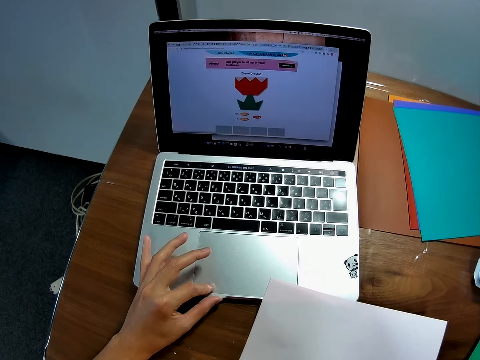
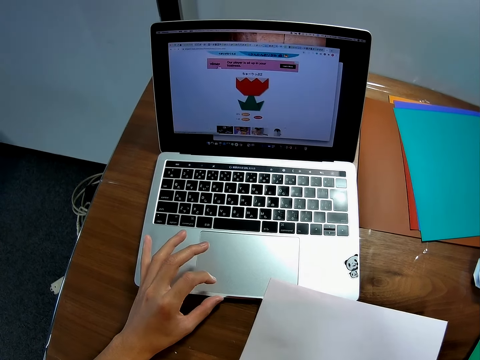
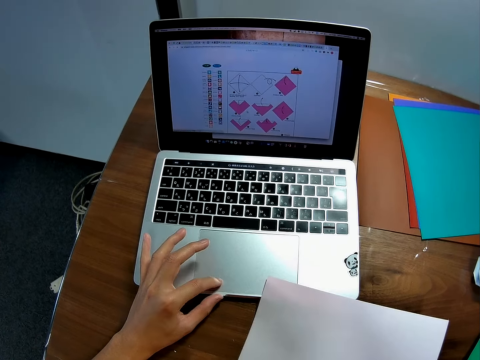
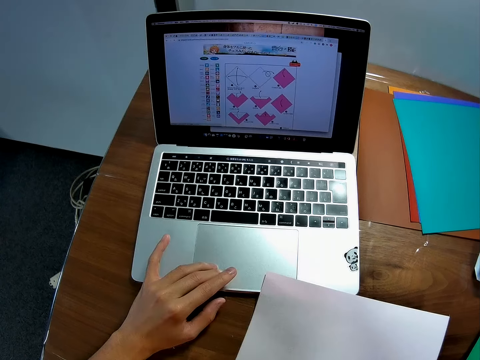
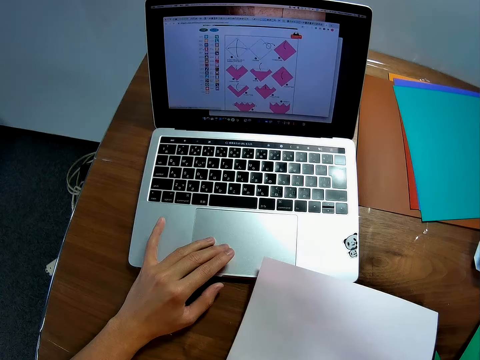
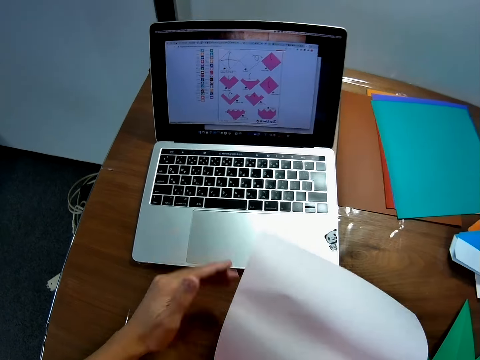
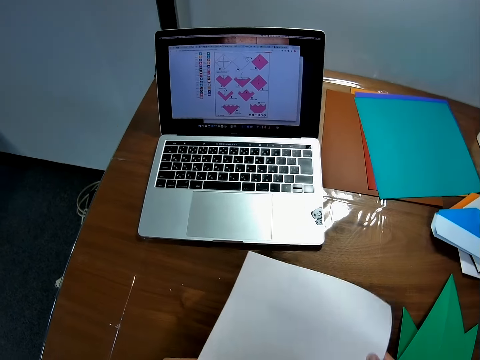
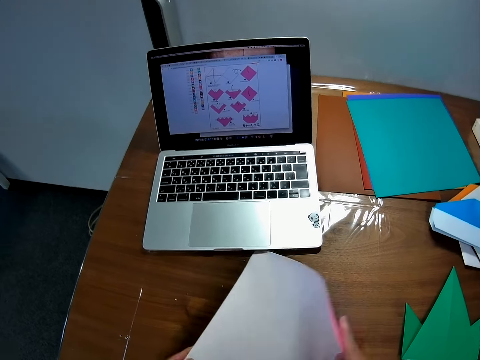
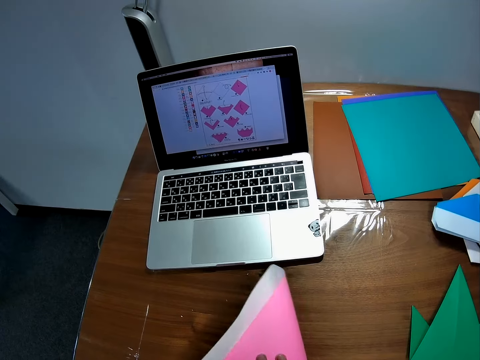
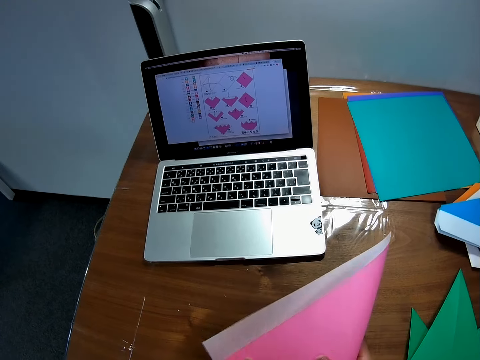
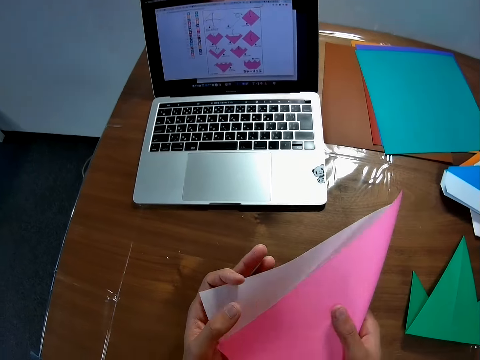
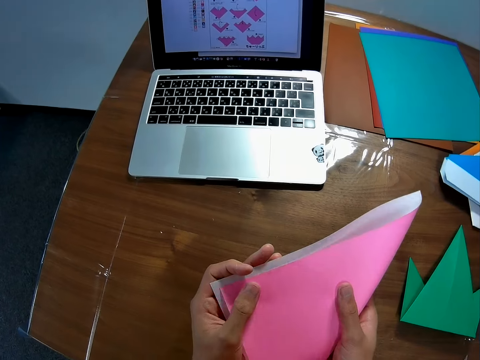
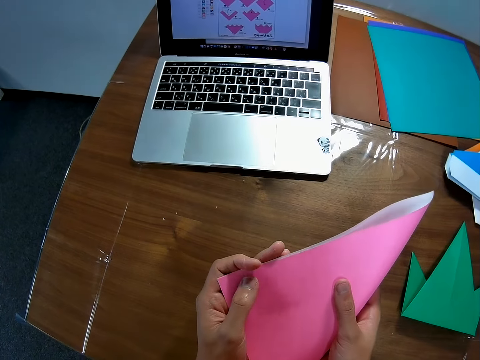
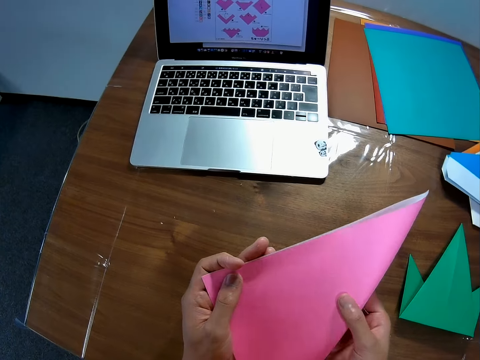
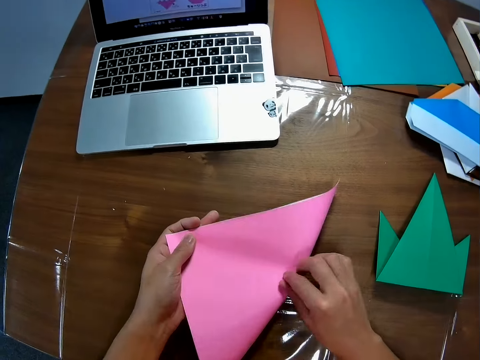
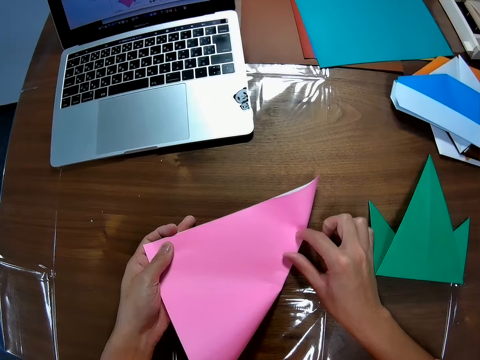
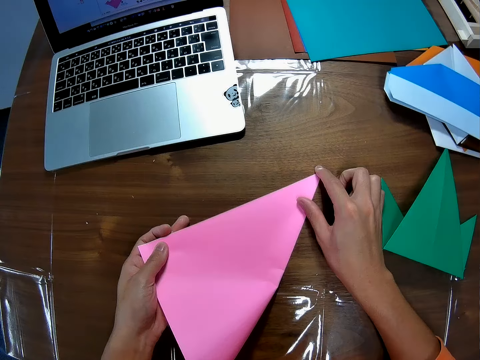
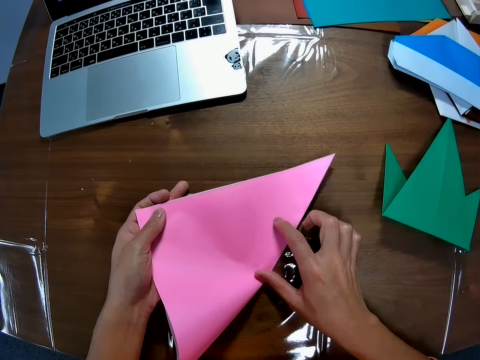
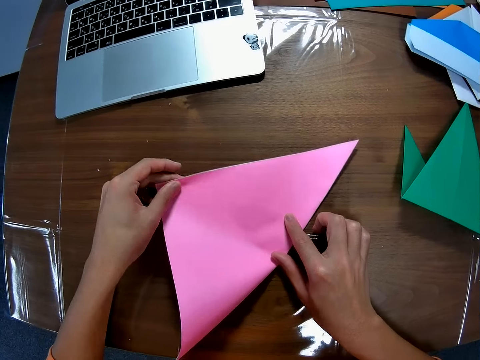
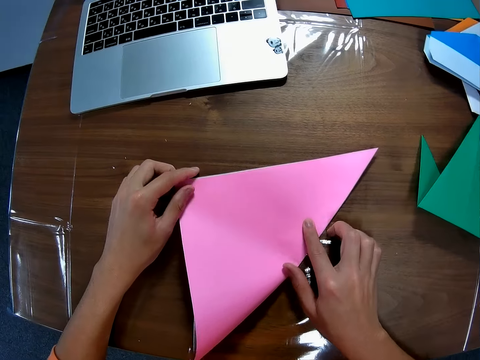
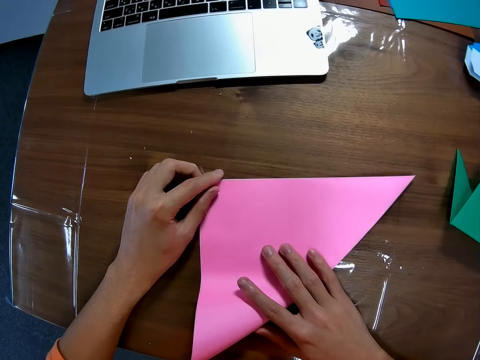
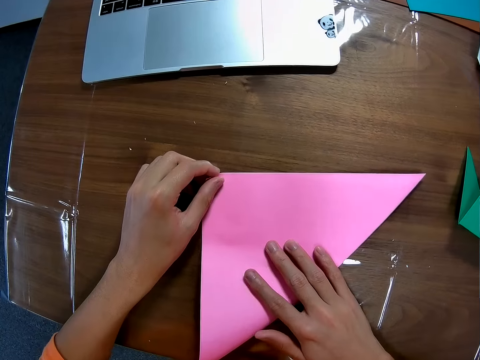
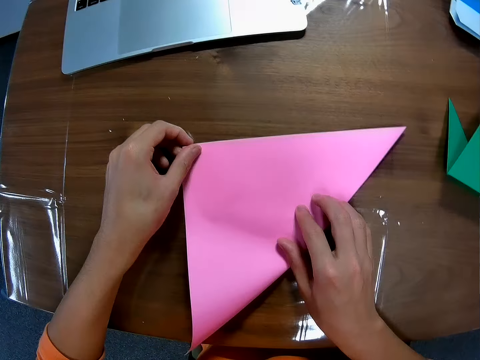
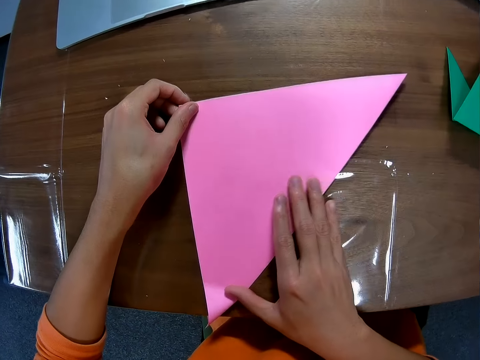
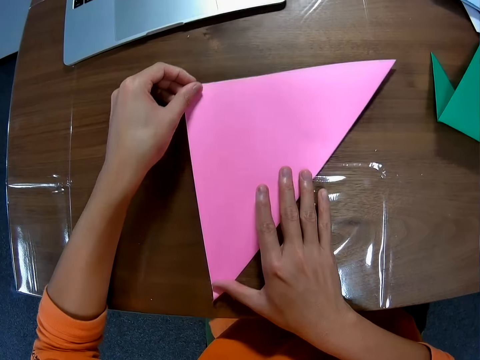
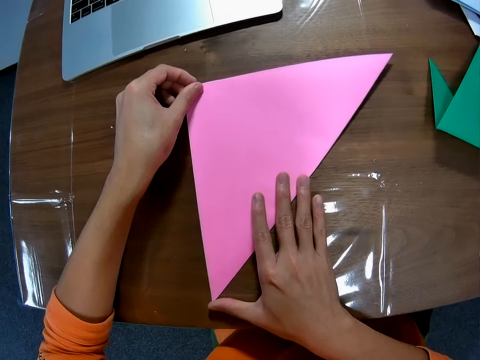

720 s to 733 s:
The camera wearer folds the manila paper. He puts the manila paper on the table. He smoothens the edge of the paper on the table with his fingers. He folds the manila paper.

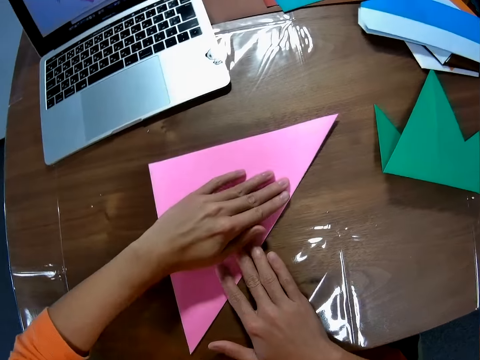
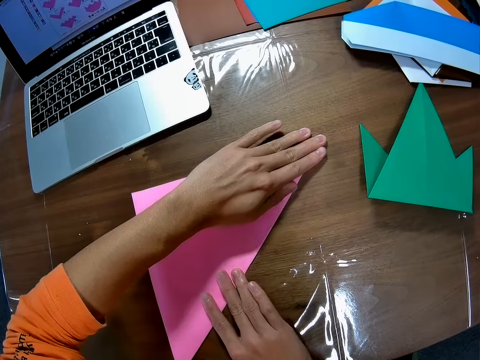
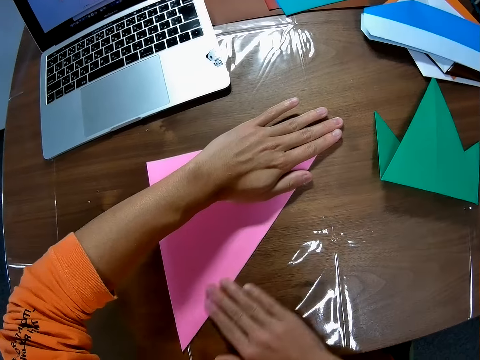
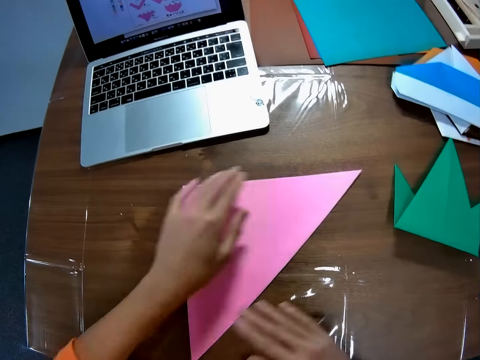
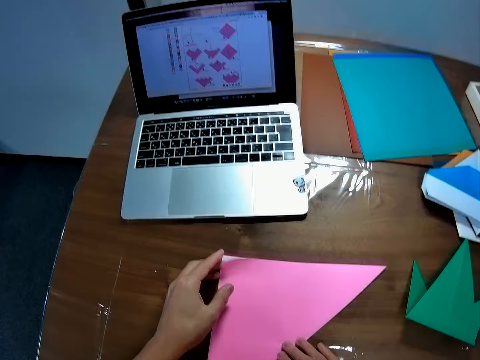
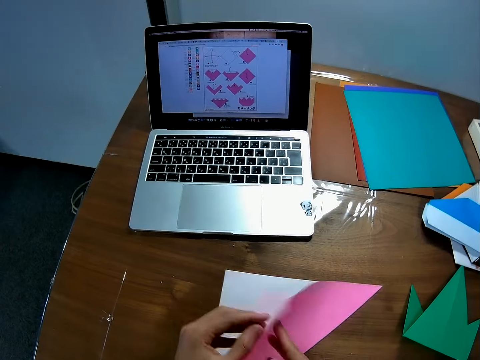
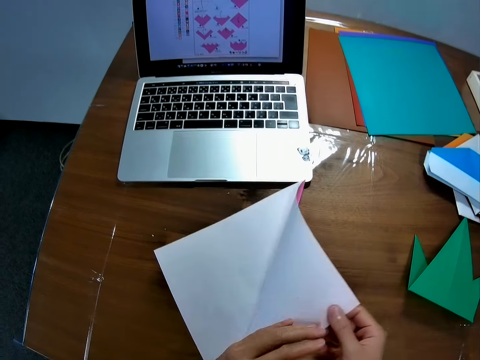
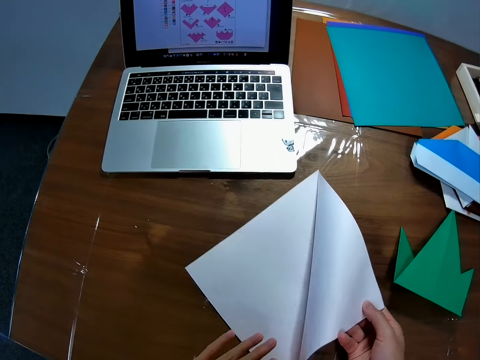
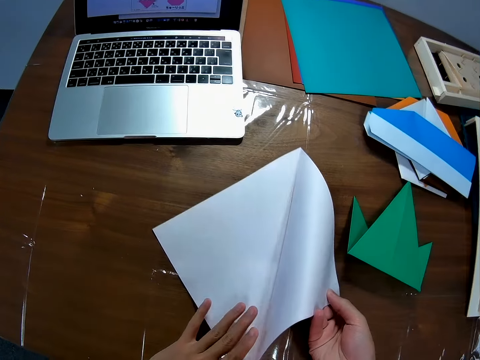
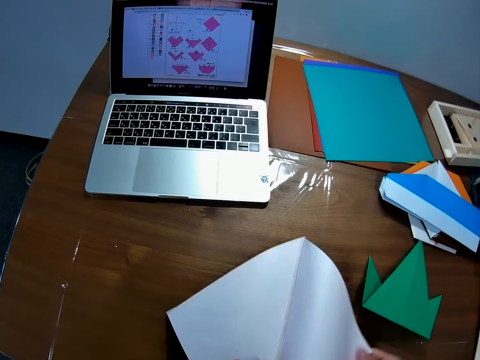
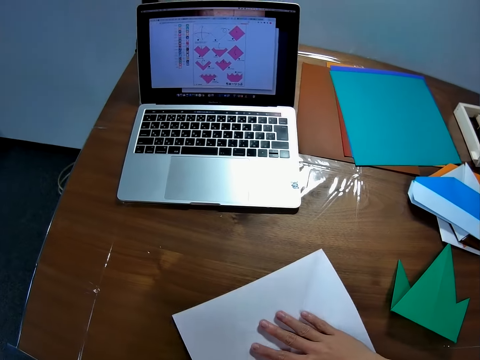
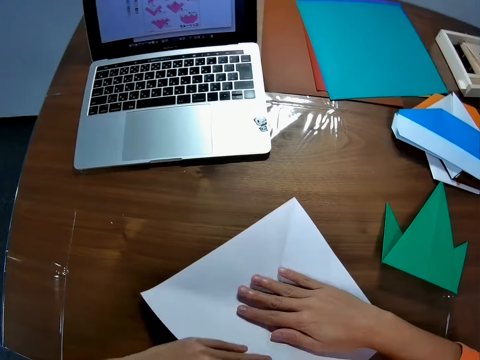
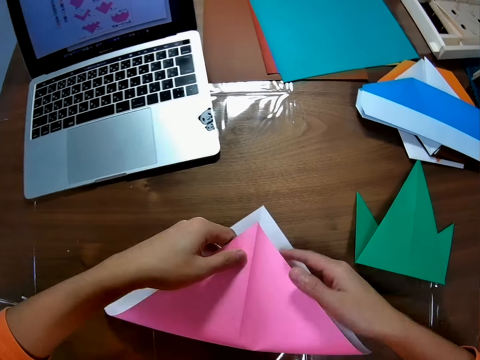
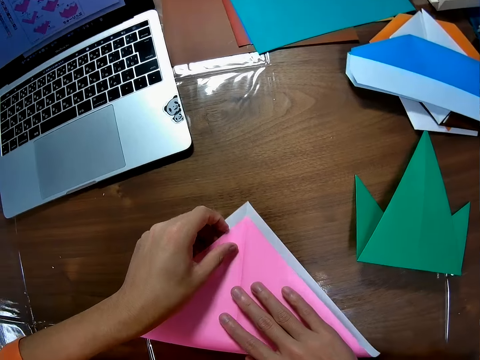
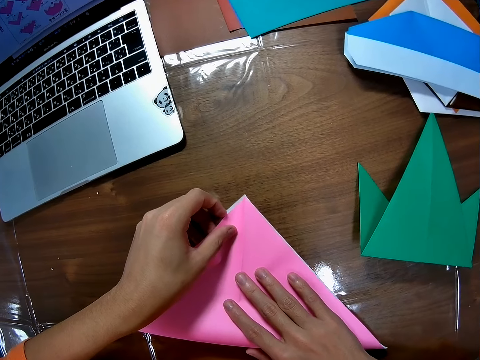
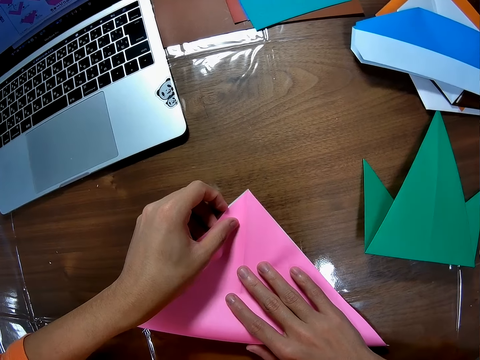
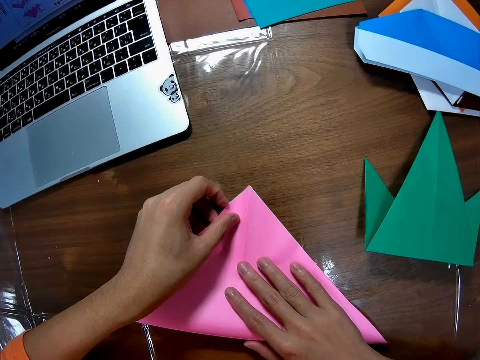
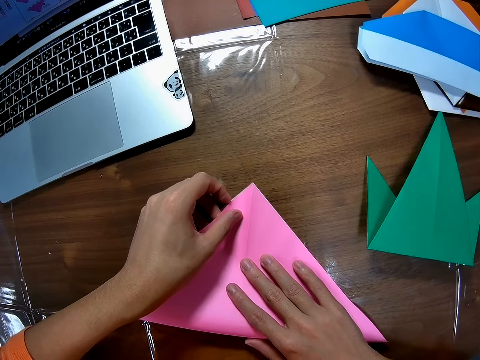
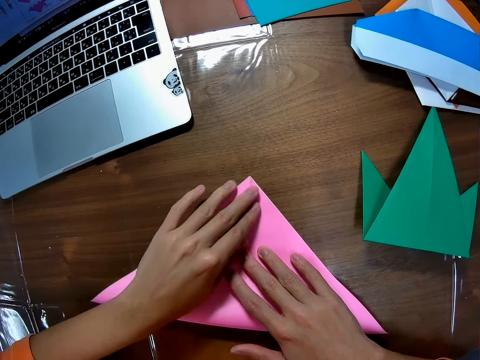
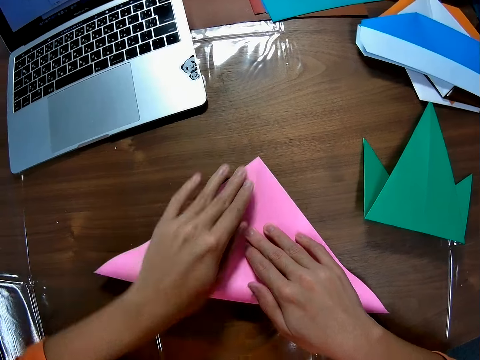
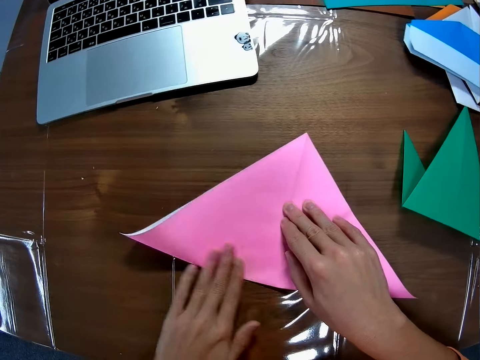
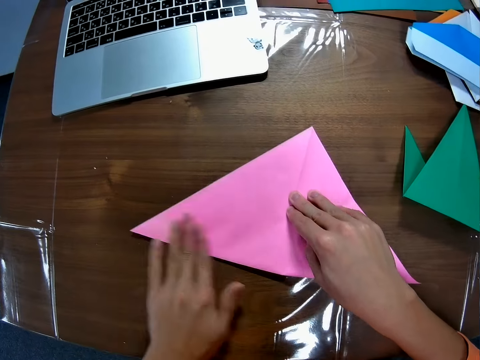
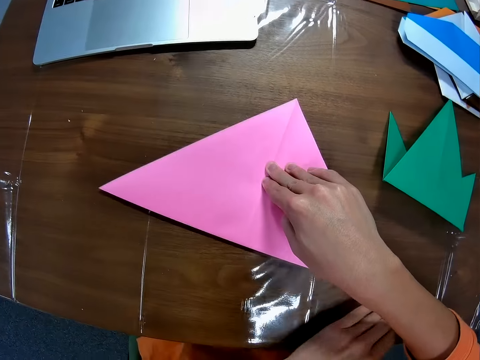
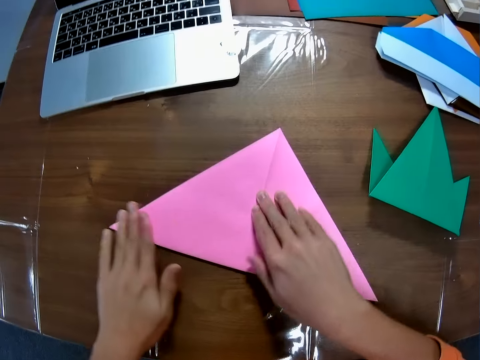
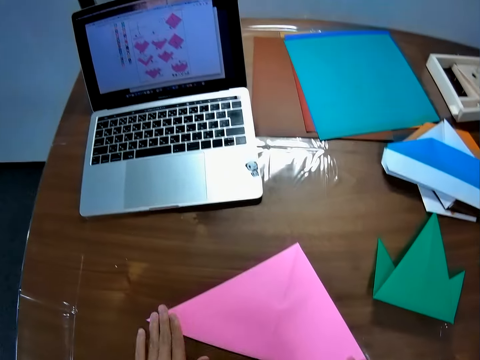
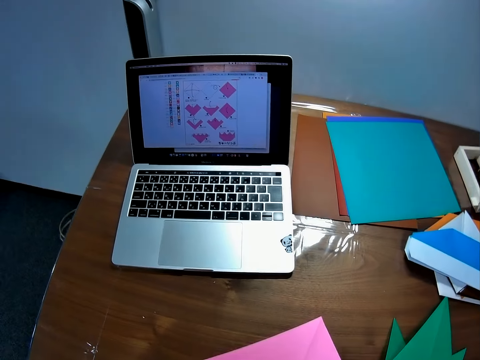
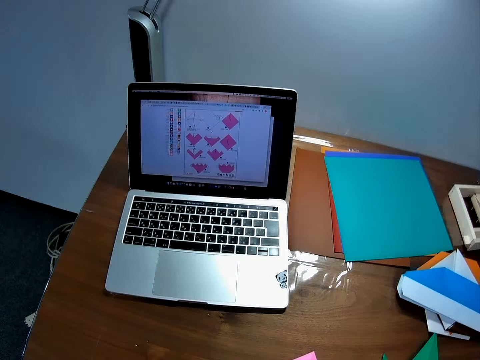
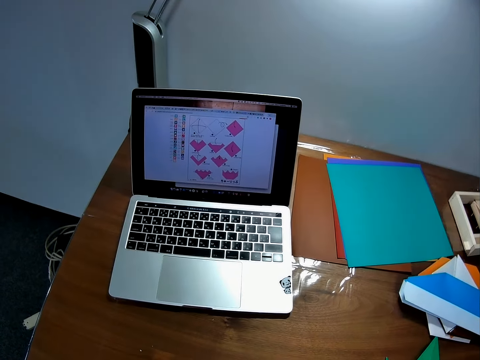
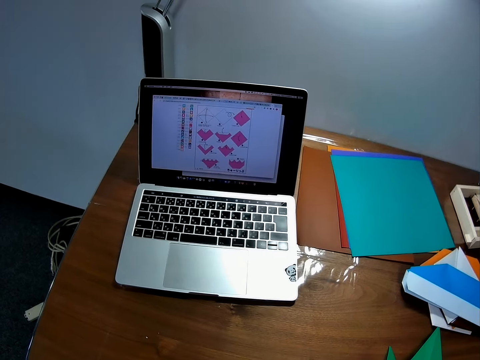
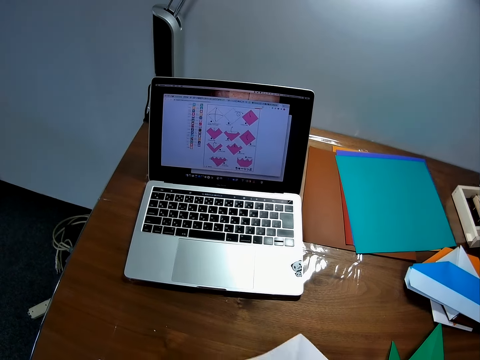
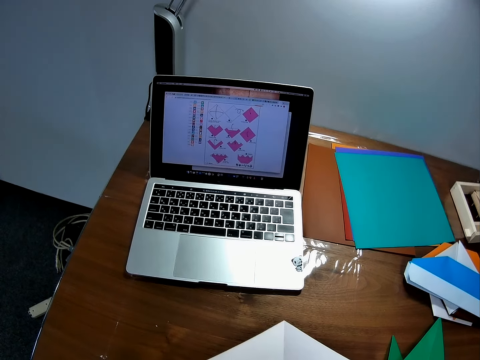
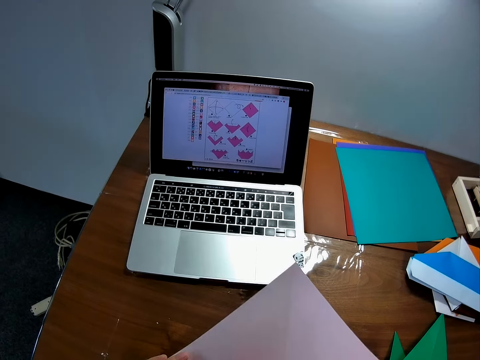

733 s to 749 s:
The camera wearer folds the paper on the table. He unfolds the manila paper. He folds the manila paper. He smoothens the edge of the paper on the table with his fingers. He looks at the drawings on the laptop.
